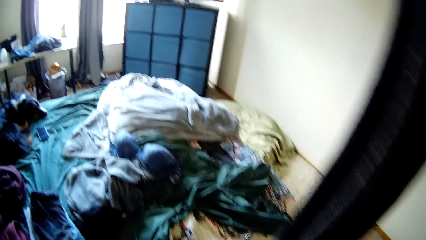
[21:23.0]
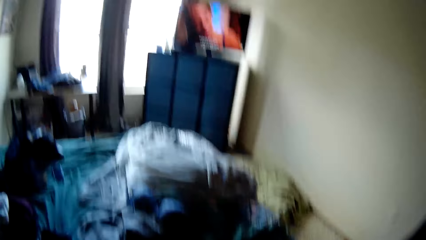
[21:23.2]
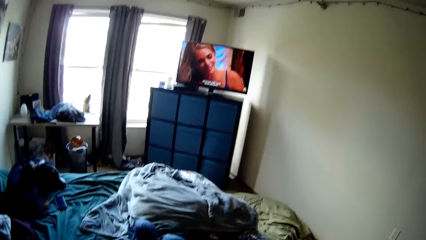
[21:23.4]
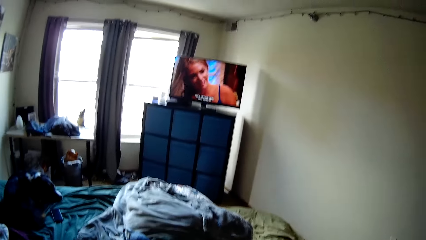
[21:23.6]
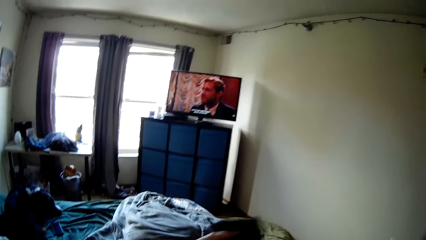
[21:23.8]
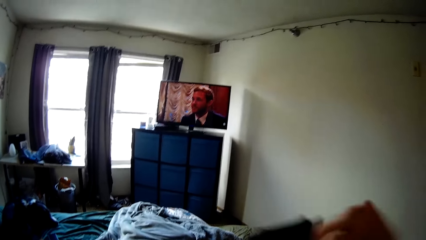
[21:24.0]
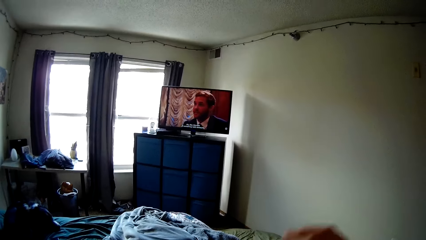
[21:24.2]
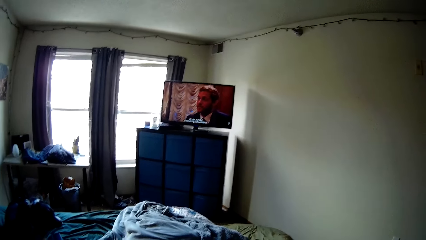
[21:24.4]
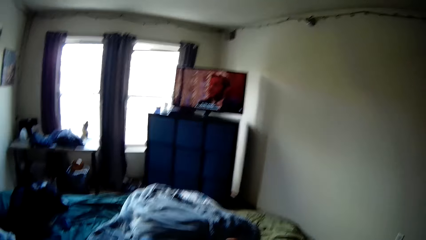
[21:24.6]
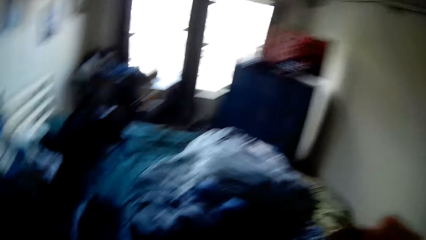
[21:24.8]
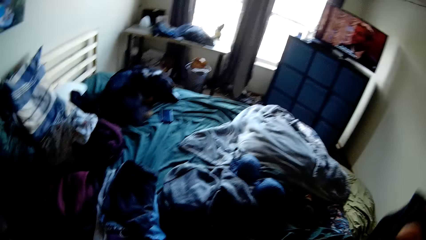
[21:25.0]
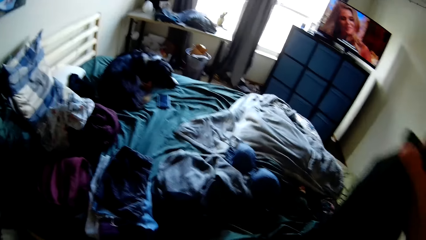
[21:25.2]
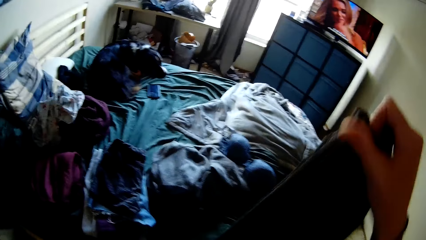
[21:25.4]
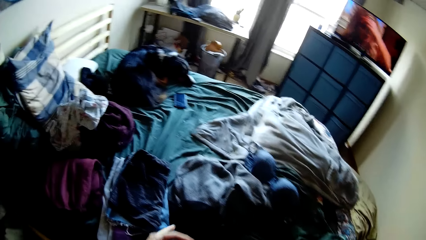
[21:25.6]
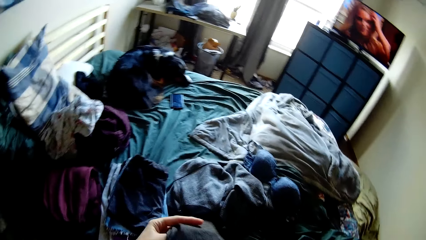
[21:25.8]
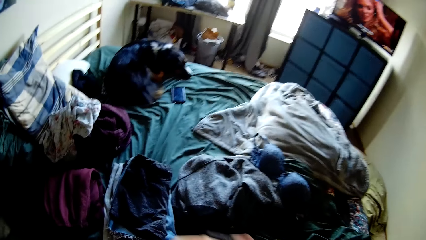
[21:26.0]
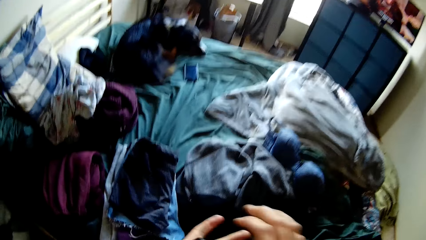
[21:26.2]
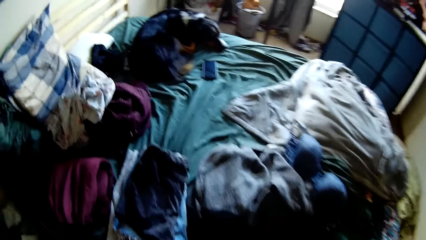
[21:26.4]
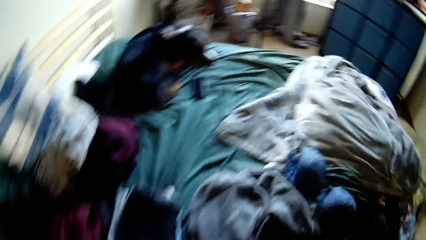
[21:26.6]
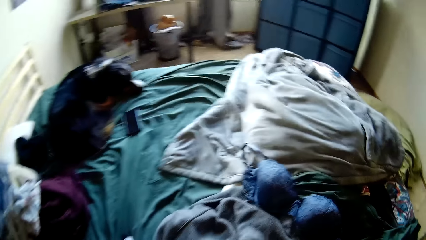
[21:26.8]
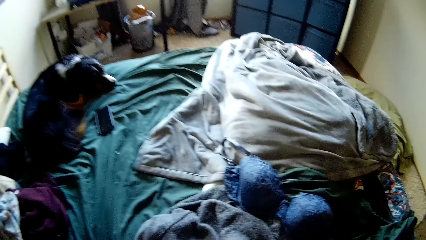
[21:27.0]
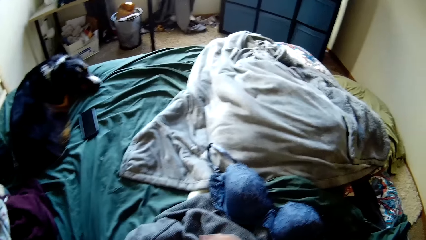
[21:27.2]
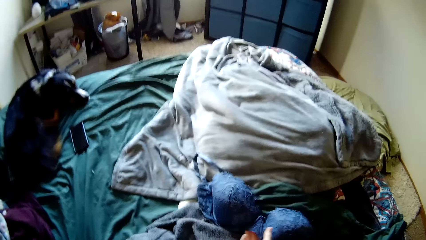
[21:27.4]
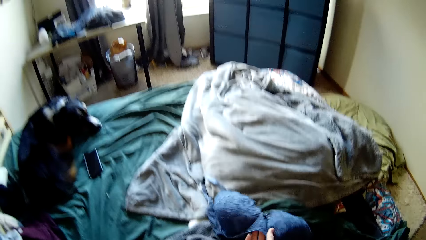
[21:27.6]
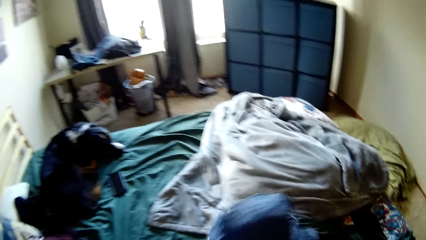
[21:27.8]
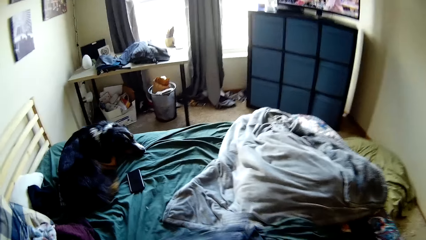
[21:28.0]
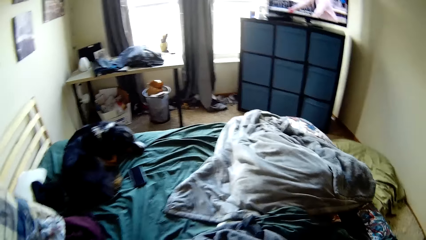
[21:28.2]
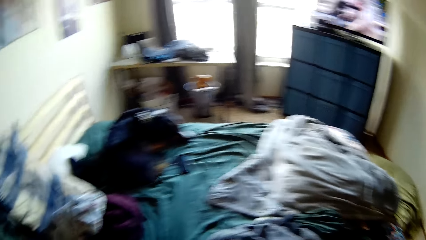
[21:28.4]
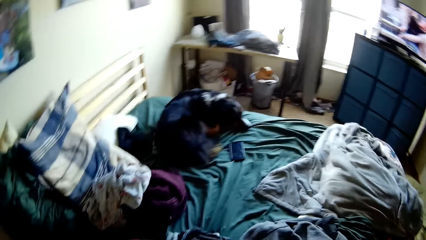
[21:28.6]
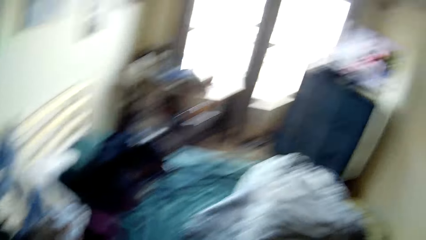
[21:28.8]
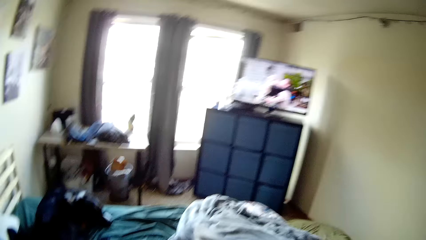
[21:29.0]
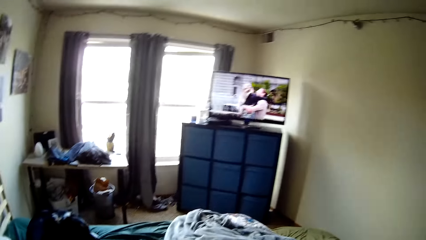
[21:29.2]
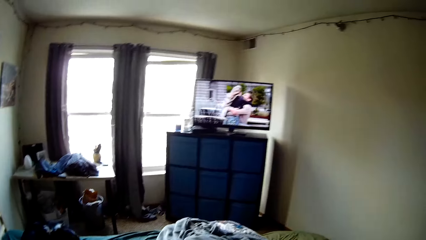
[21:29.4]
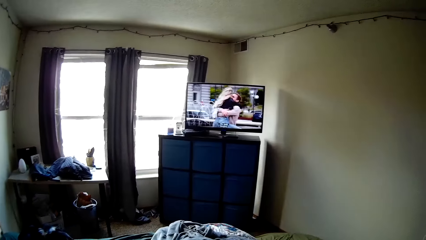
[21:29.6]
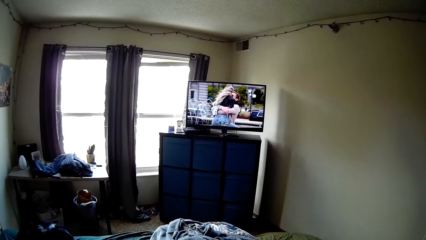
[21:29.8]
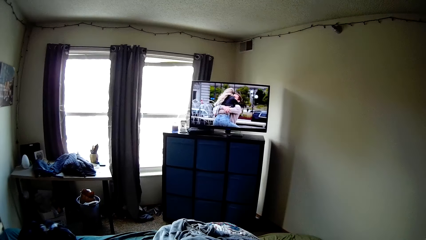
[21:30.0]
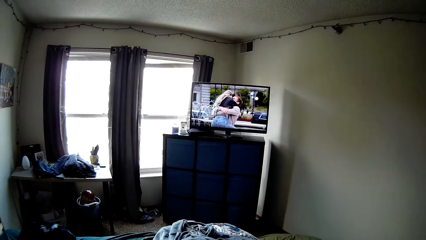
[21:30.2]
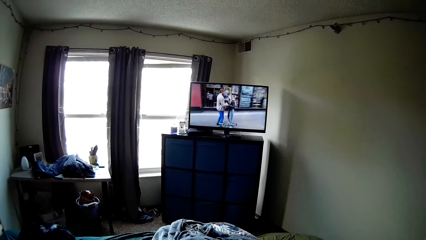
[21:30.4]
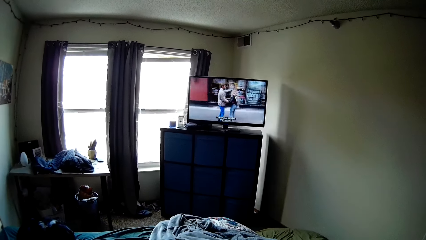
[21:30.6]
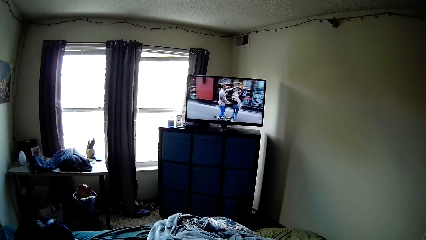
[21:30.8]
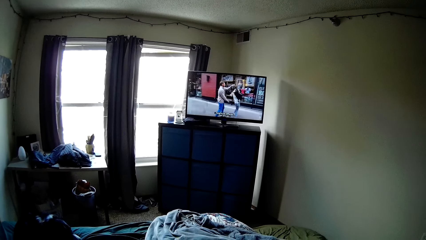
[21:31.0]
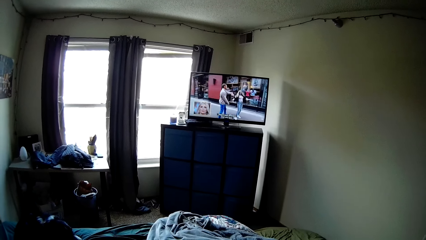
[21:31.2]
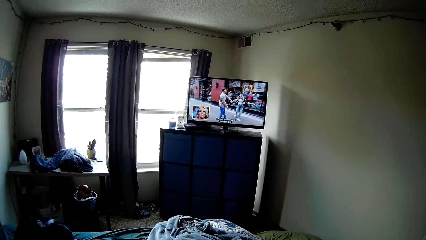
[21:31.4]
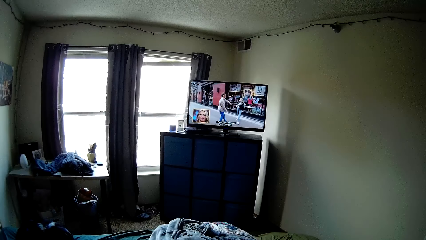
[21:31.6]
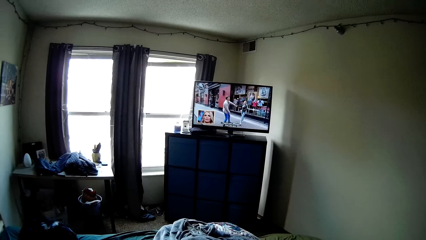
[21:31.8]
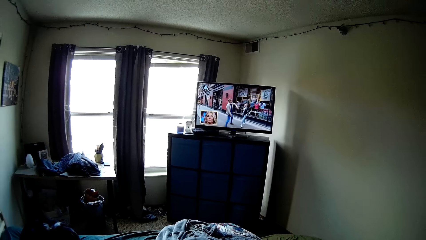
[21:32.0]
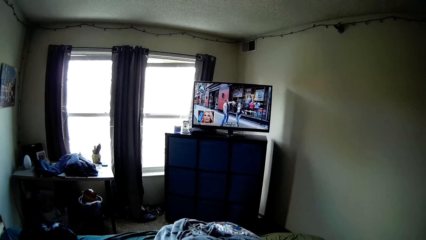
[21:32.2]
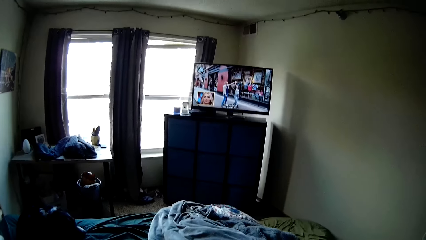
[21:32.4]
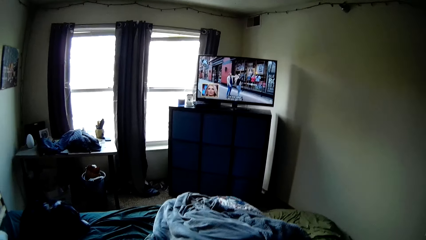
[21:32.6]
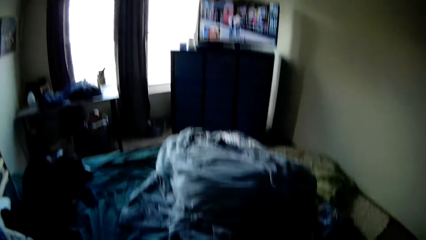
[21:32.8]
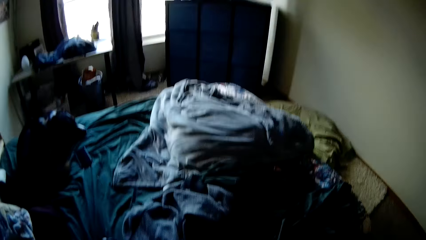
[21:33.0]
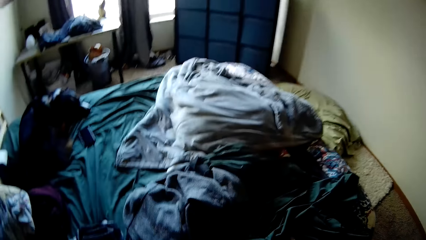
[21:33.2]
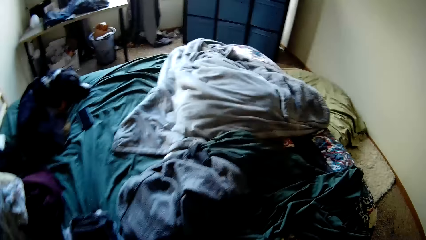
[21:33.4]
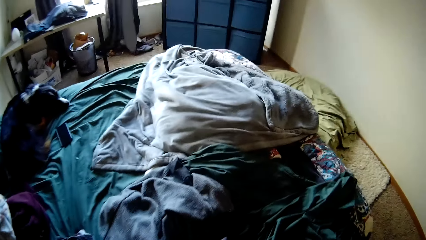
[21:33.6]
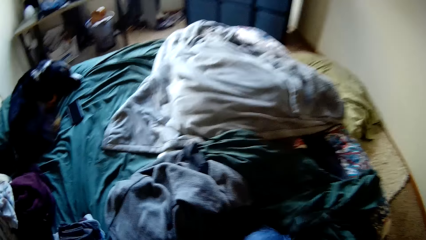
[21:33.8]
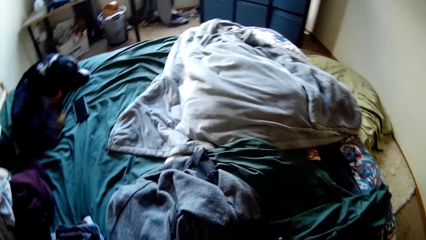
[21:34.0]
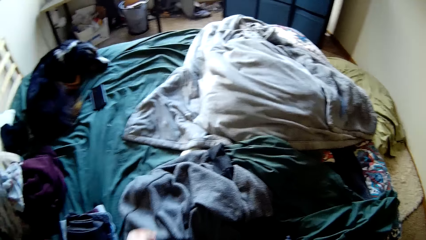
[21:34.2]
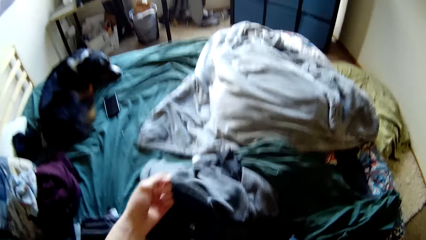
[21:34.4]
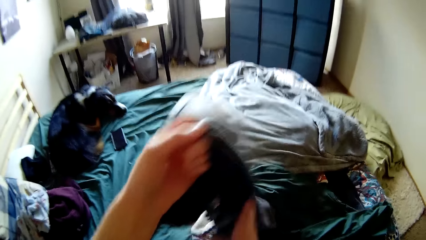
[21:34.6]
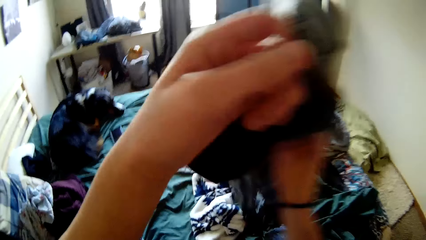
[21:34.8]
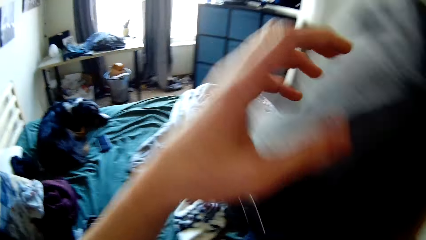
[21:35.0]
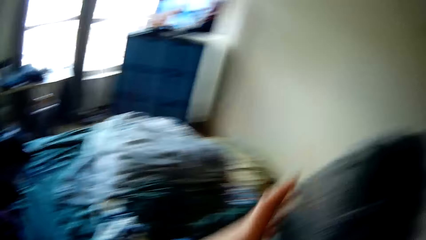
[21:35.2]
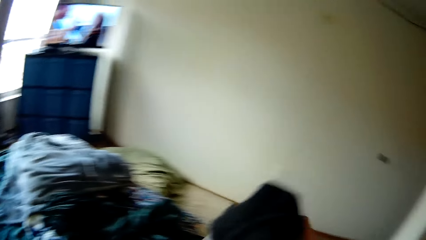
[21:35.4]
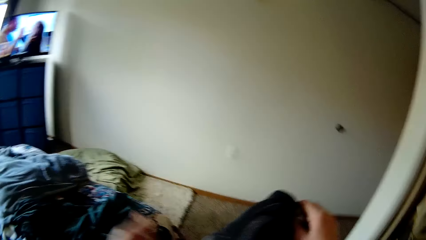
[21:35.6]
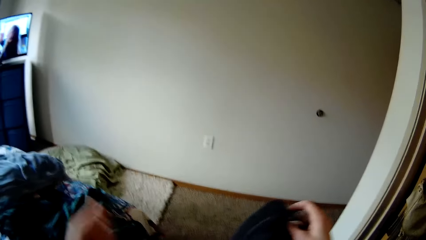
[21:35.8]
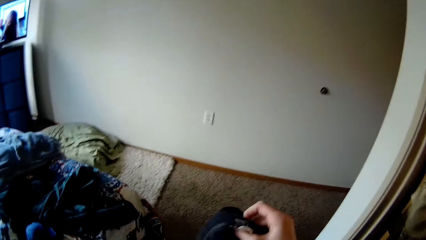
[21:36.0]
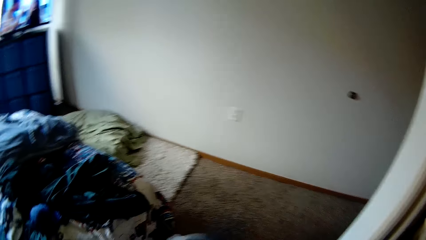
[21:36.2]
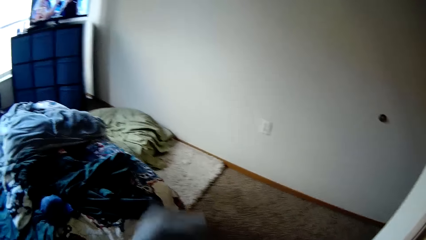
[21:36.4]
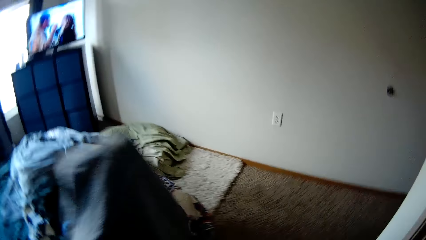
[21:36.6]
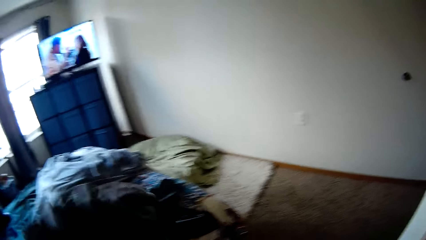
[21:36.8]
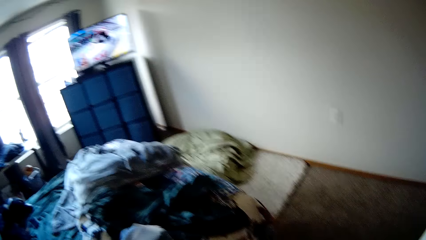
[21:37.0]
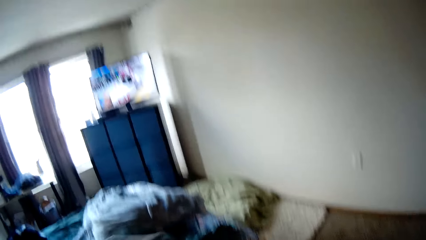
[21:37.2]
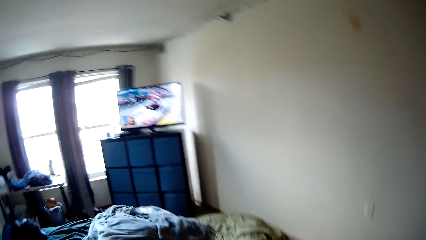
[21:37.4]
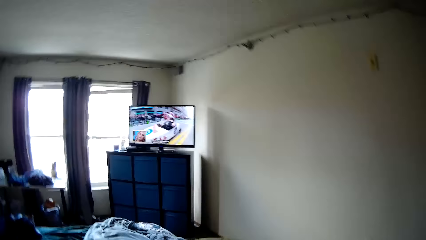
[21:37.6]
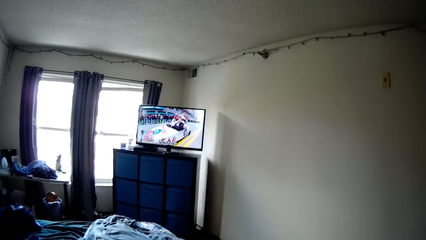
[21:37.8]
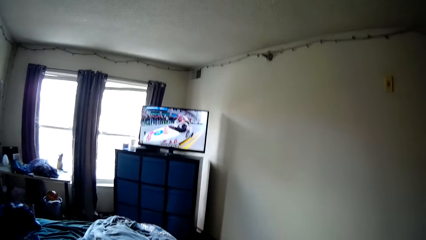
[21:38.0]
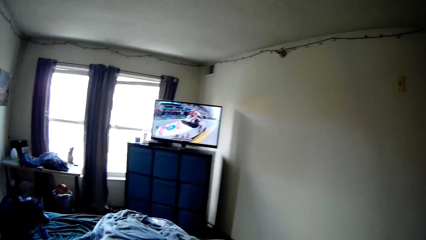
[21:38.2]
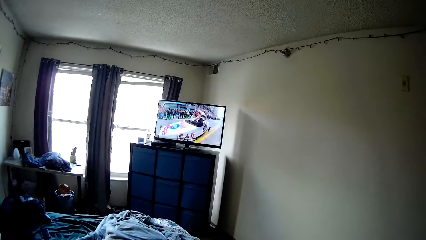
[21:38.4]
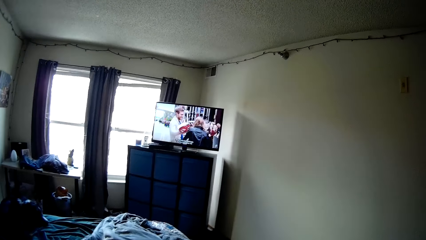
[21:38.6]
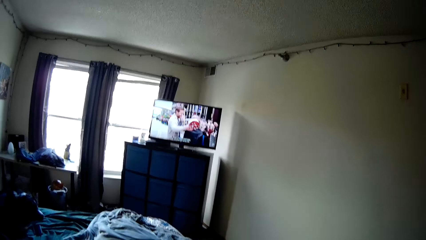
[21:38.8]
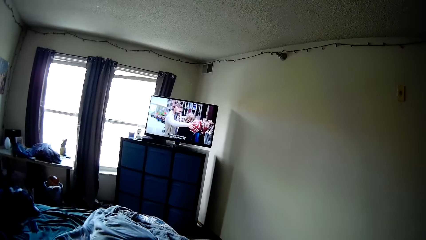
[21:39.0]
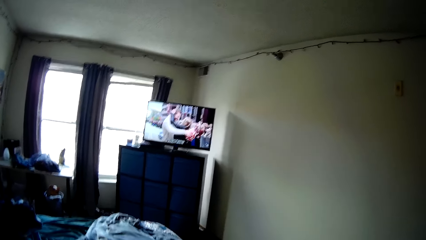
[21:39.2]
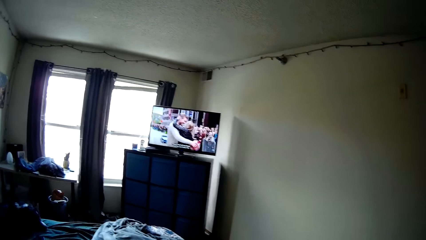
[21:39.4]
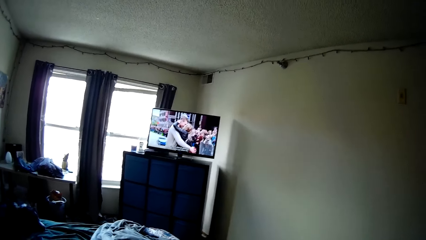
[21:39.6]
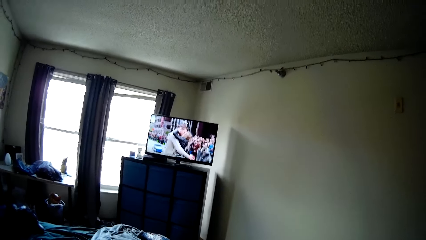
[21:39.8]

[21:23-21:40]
The camera wearer places the cloth on the folded clothes. They pick up the brassiere from the top of the bed. They watch a television. They pick up a pair of joggers. They stretch the cloth. They watch the television.
